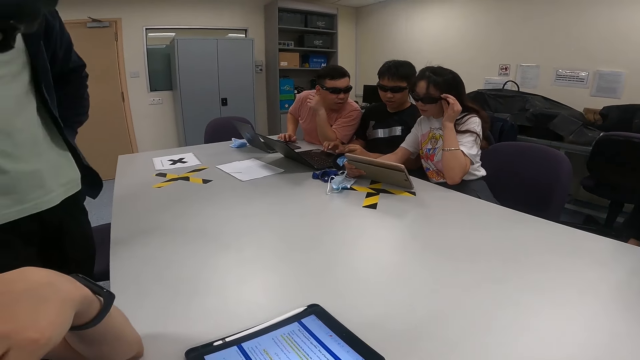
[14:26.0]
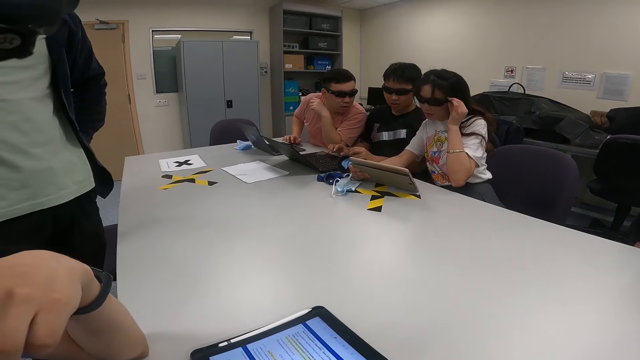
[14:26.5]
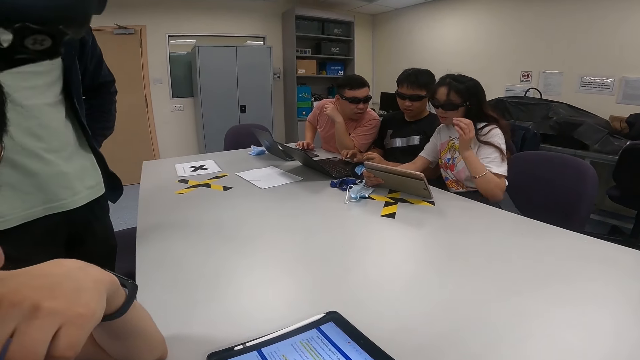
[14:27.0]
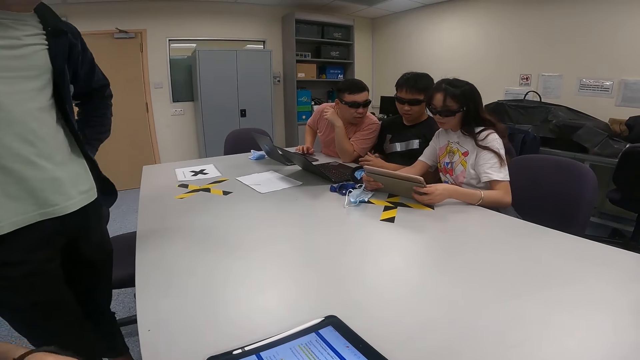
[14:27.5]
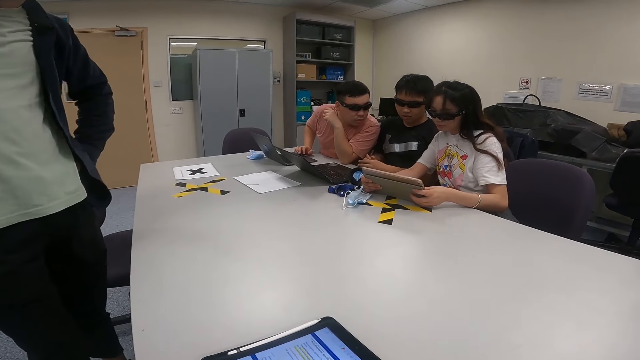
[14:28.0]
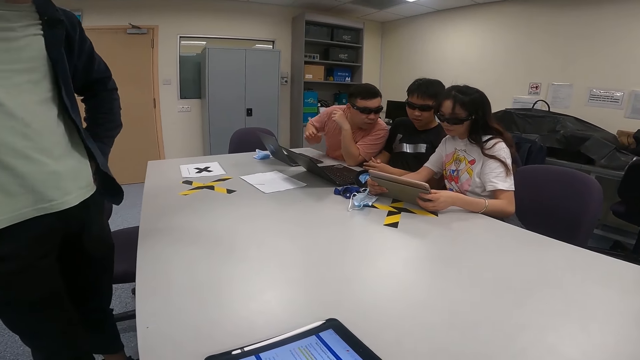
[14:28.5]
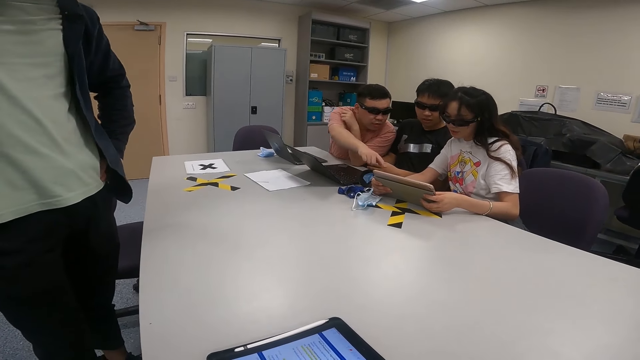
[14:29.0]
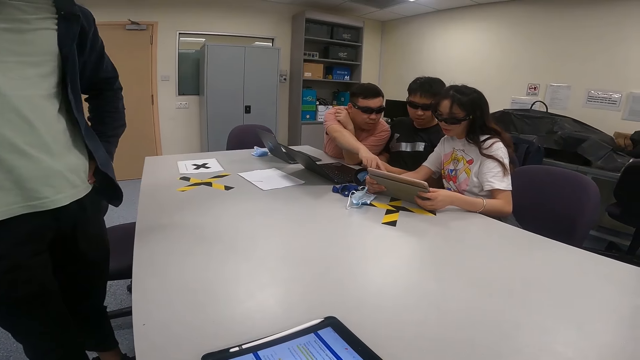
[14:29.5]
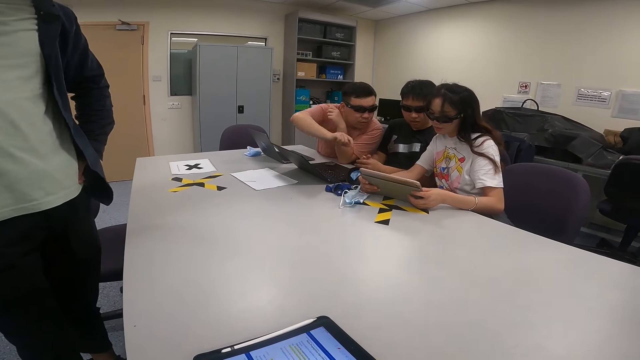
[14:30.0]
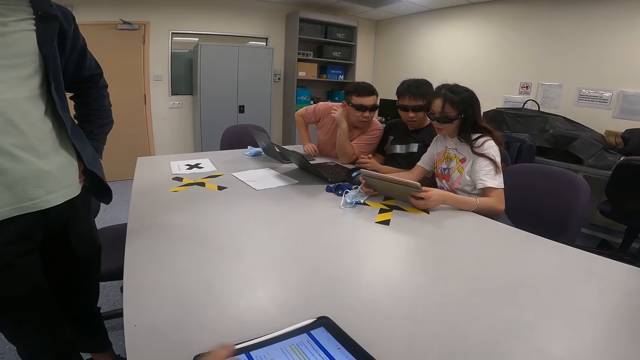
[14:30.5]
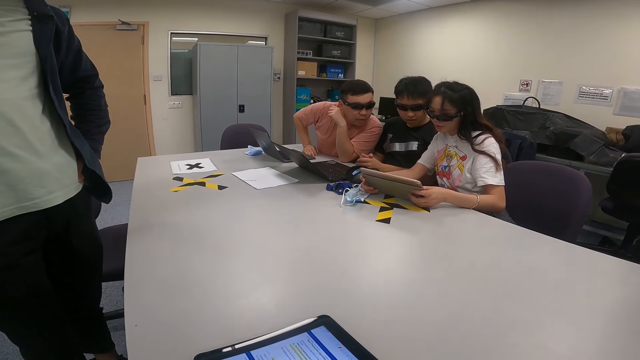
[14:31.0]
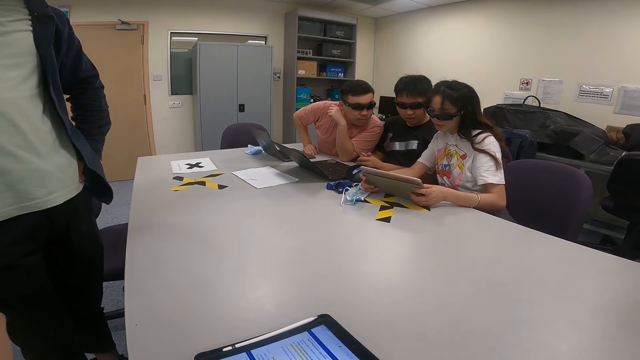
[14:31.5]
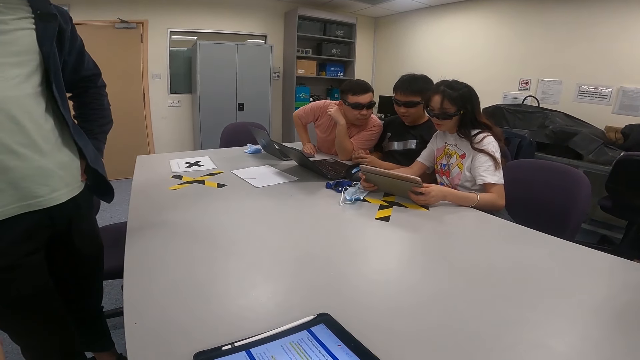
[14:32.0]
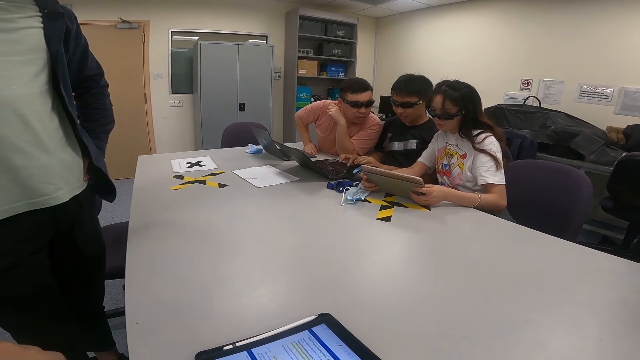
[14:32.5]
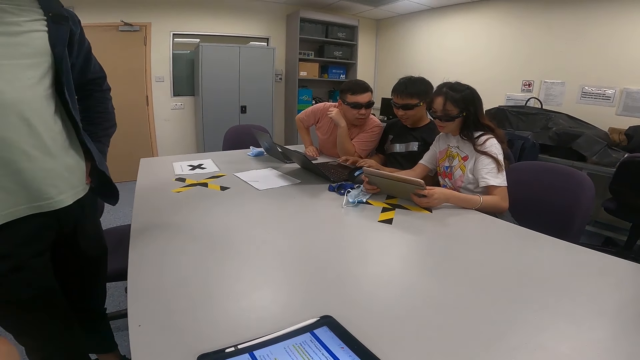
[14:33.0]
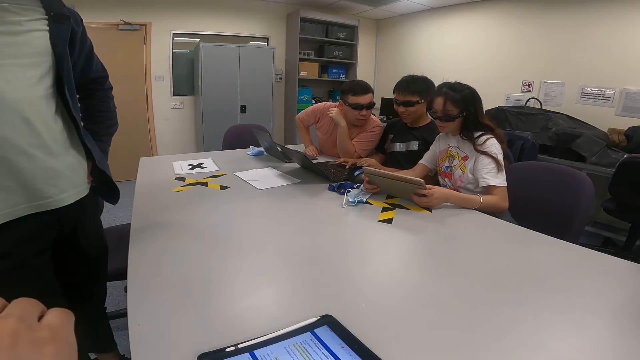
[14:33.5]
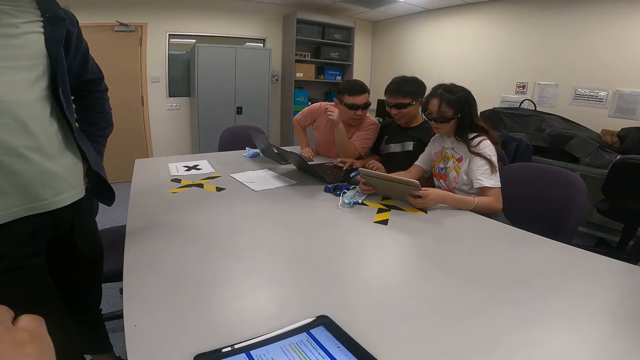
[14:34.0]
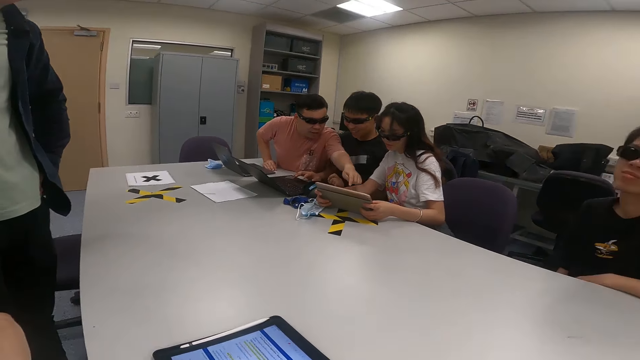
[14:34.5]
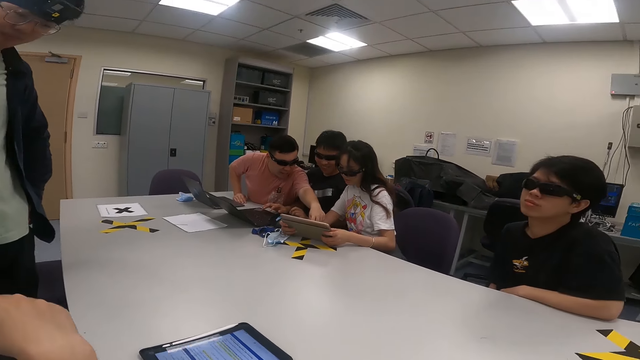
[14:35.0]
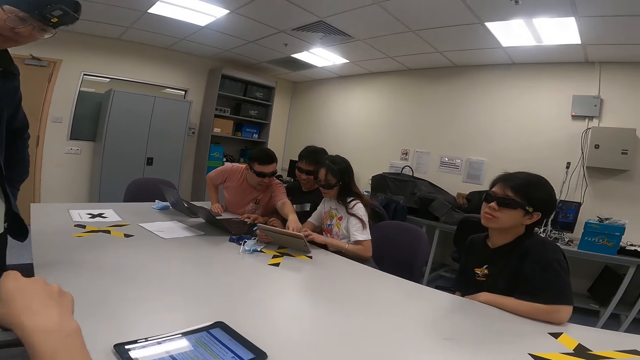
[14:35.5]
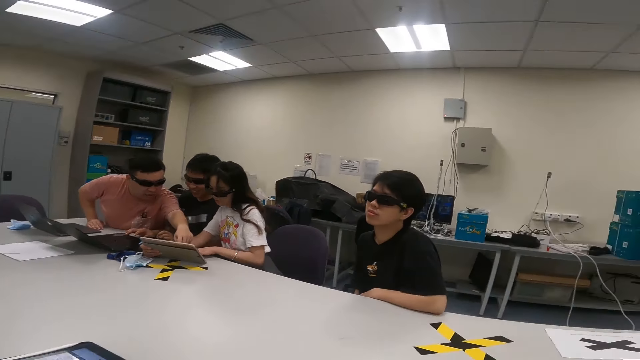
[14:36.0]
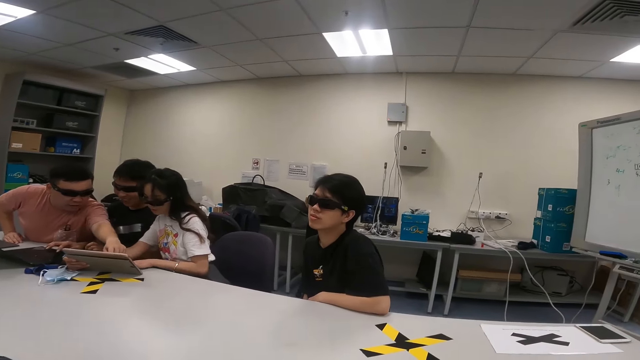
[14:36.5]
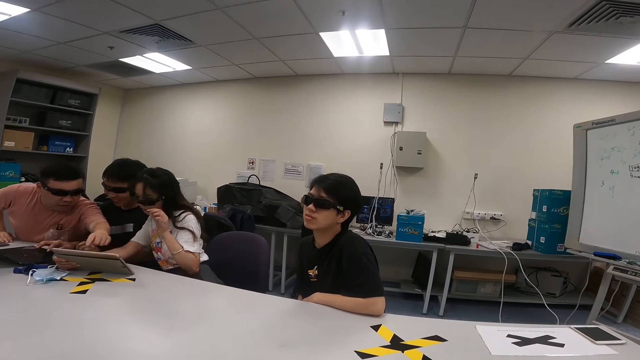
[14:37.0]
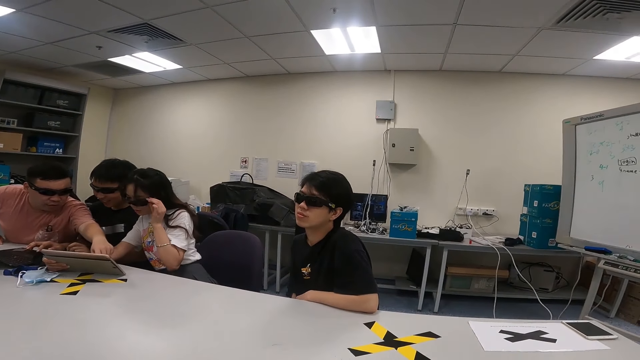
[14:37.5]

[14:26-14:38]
A person is showing something on the tablet. Another person is scrolling through the tablet.

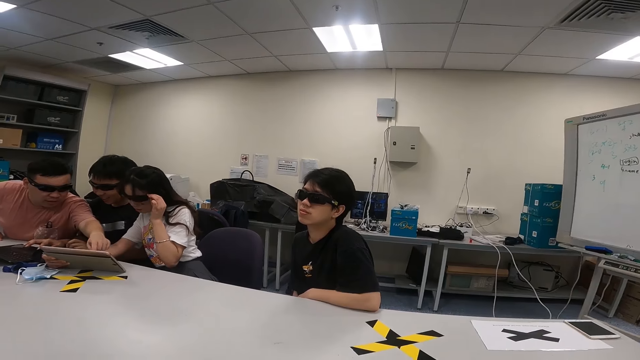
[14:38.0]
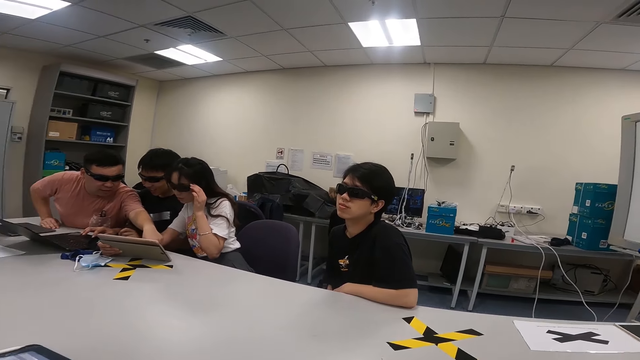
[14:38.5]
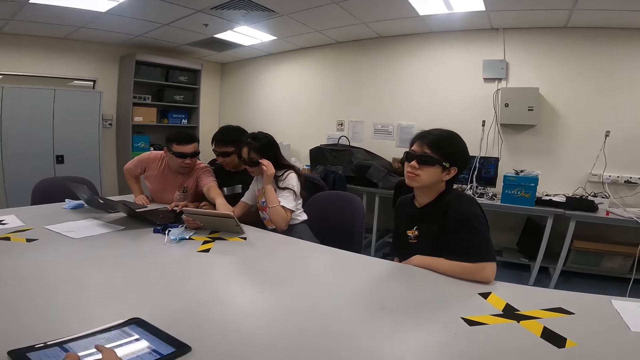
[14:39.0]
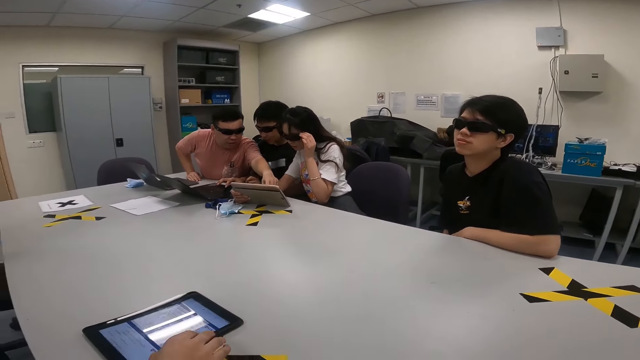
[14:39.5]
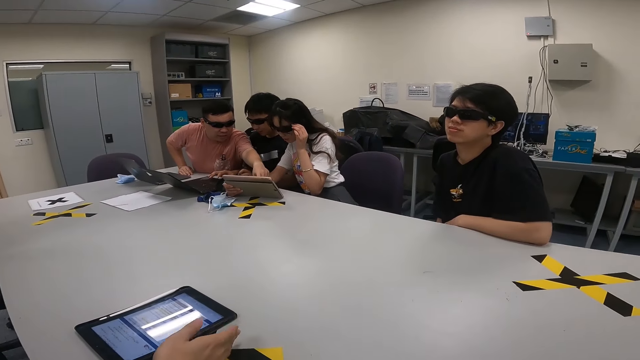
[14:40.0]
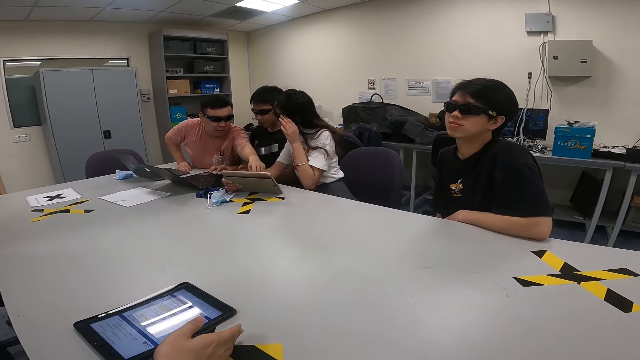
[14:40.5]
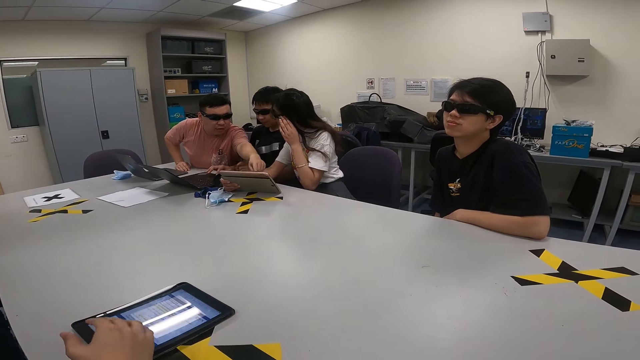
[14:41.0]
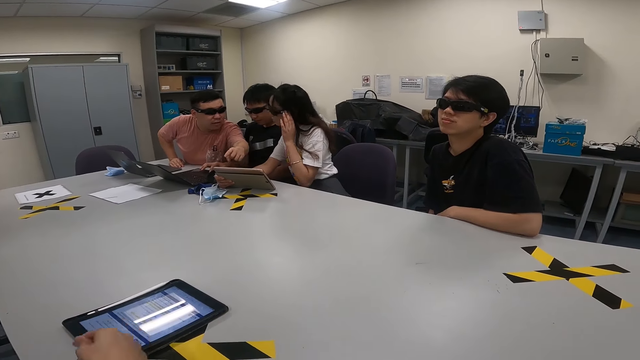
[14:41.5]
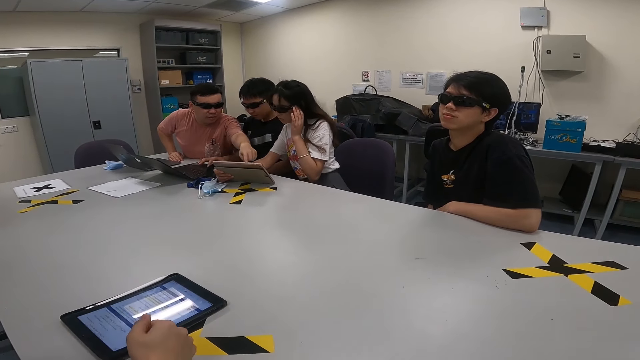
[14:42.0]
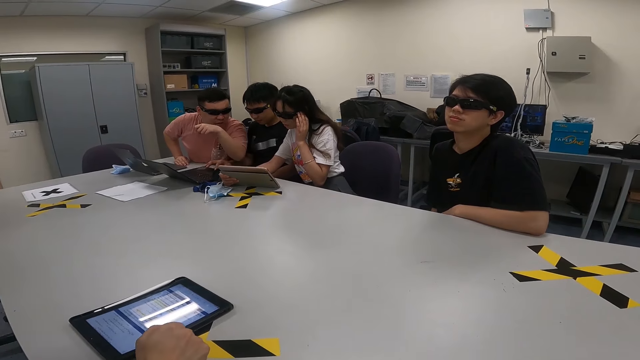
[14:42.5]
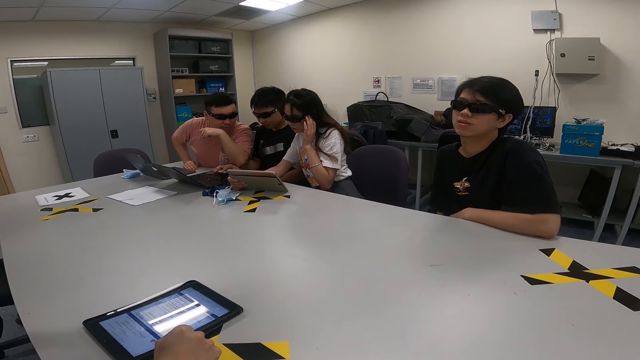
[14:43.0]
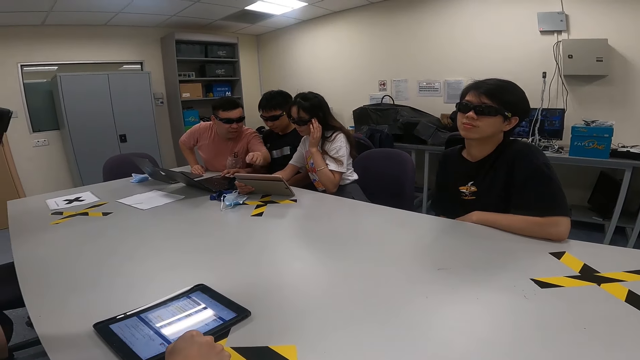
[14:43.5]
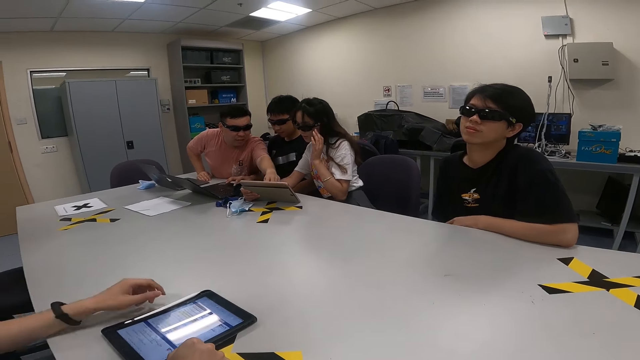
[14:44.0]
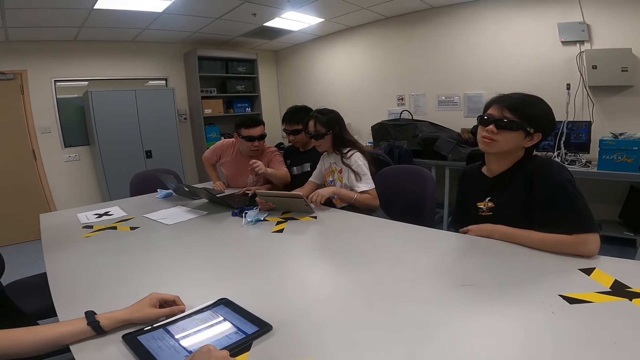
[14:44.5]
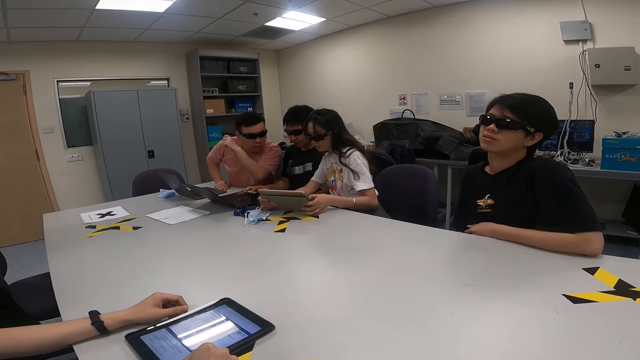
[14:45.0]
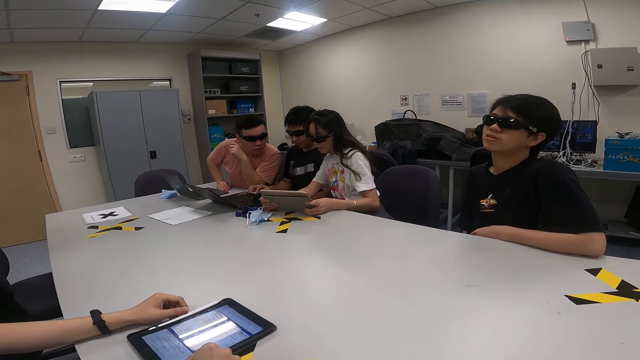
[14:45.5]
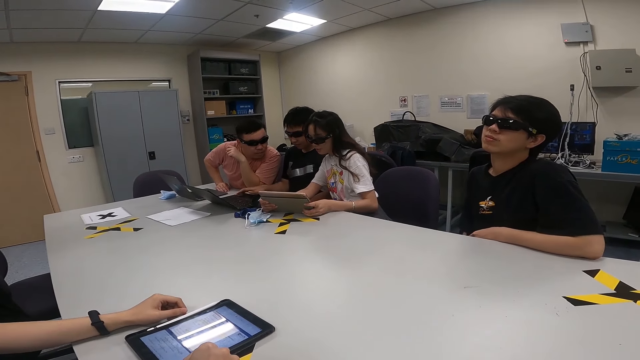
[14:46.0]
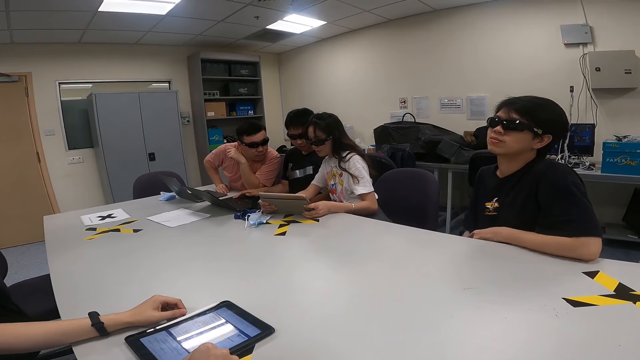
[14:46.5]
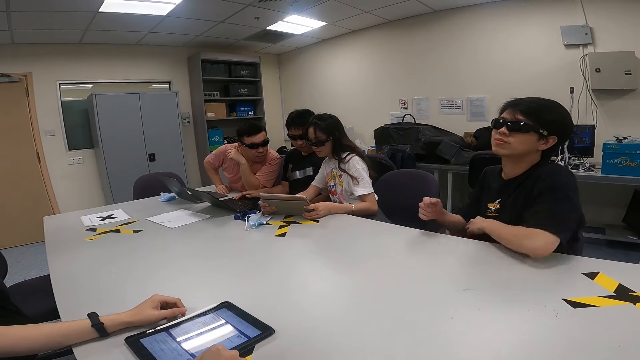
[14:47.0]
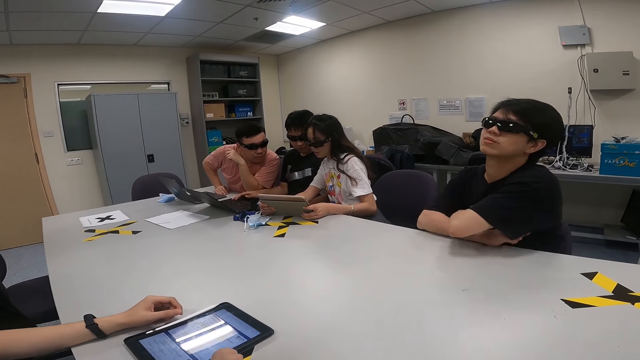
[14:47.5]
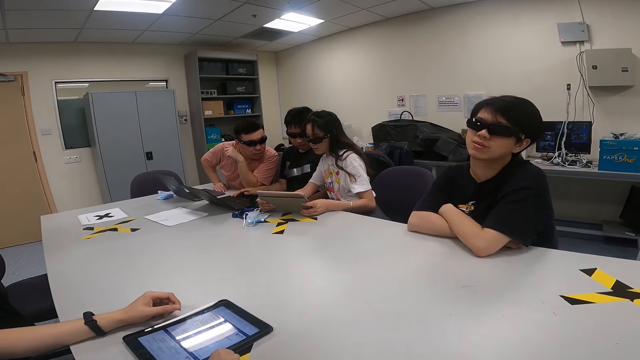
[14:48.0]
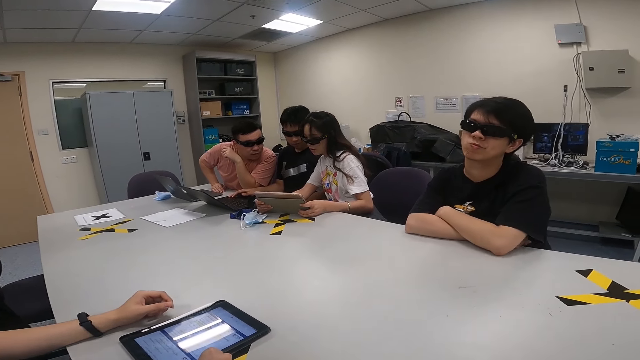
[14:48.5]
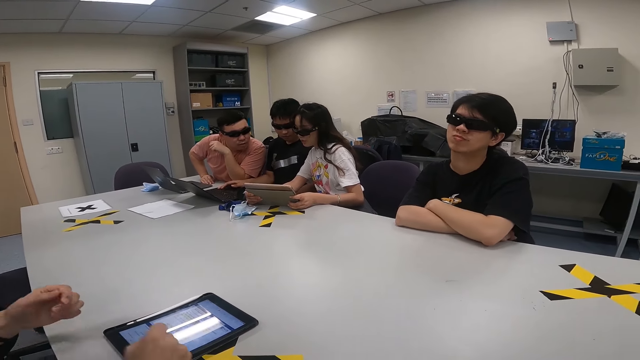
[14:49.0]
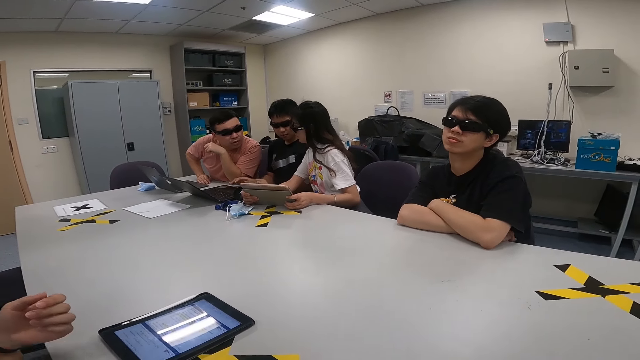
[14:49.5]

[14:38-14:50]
The camera wearer is turning the camera around.
